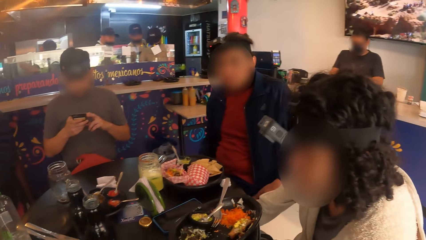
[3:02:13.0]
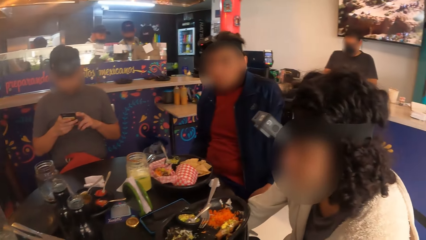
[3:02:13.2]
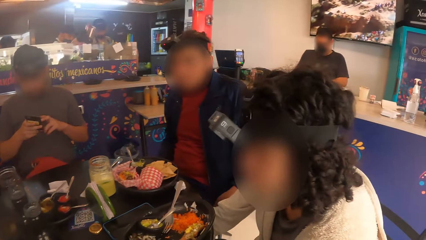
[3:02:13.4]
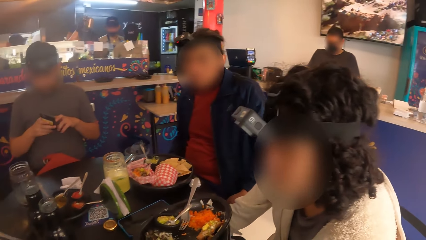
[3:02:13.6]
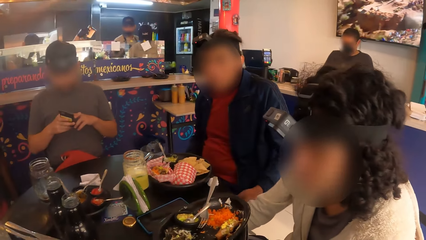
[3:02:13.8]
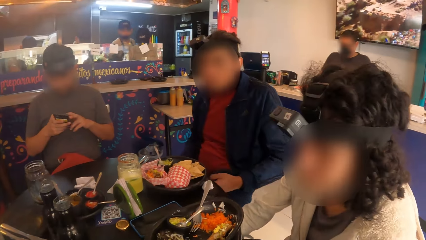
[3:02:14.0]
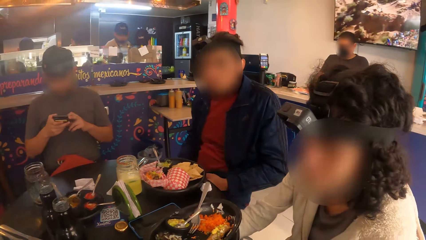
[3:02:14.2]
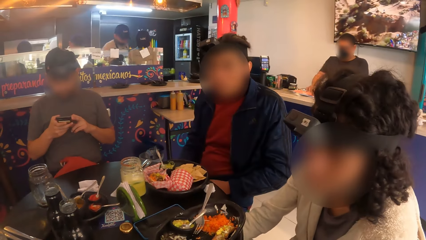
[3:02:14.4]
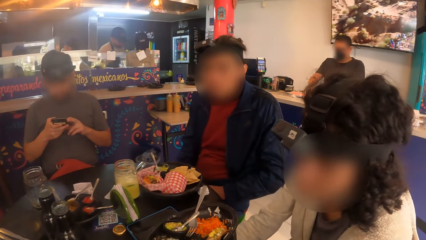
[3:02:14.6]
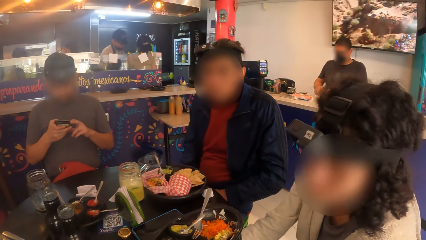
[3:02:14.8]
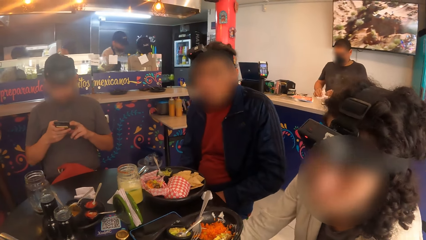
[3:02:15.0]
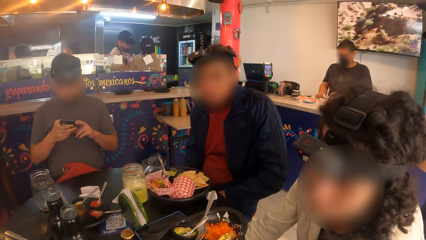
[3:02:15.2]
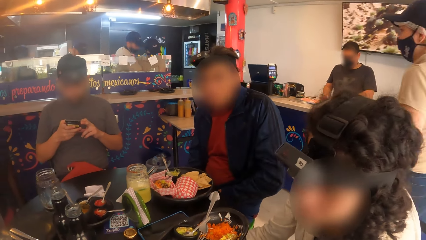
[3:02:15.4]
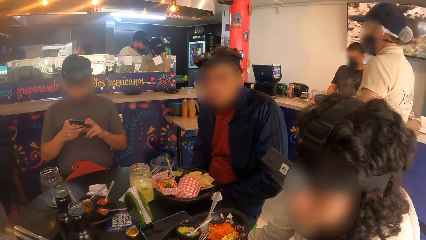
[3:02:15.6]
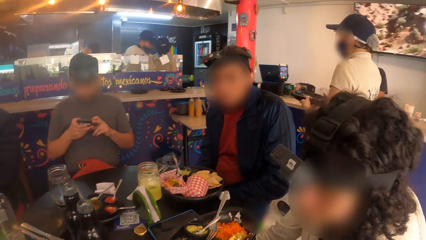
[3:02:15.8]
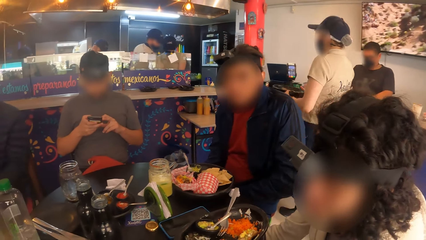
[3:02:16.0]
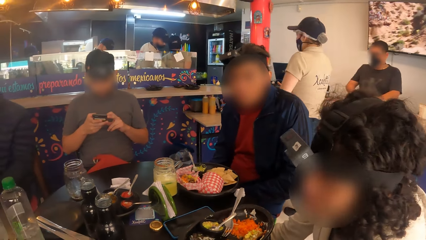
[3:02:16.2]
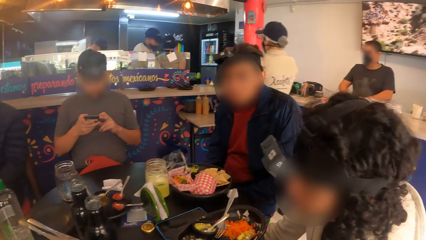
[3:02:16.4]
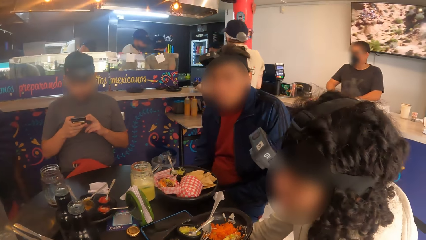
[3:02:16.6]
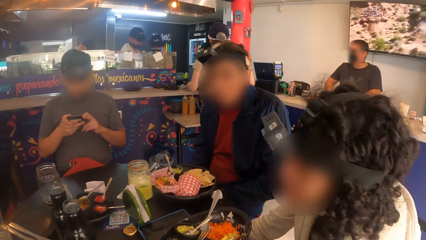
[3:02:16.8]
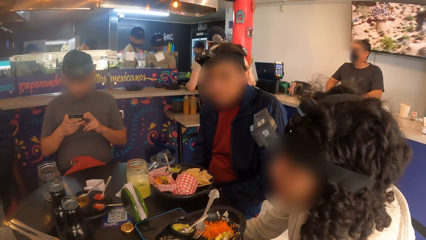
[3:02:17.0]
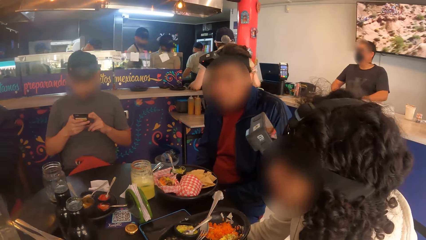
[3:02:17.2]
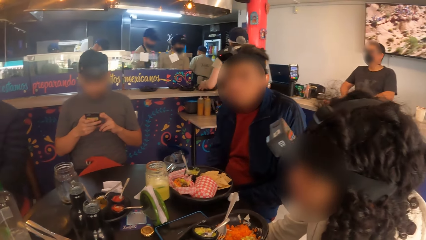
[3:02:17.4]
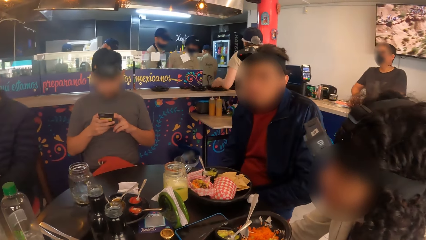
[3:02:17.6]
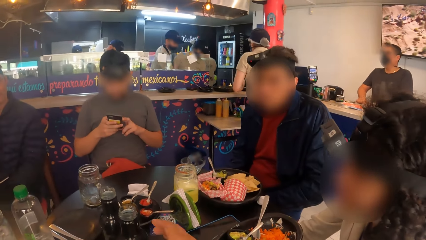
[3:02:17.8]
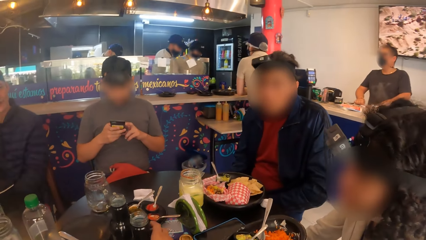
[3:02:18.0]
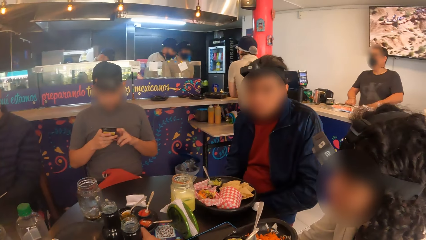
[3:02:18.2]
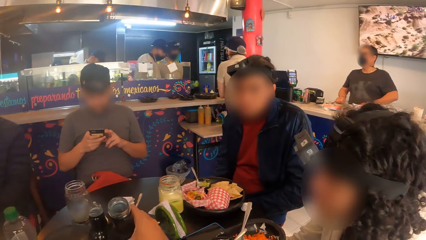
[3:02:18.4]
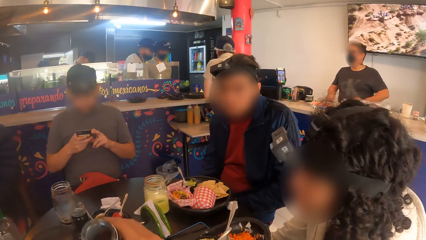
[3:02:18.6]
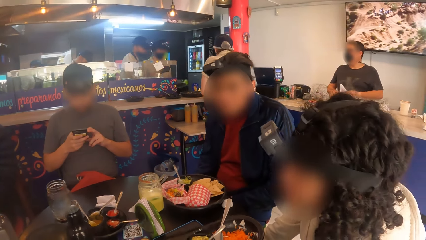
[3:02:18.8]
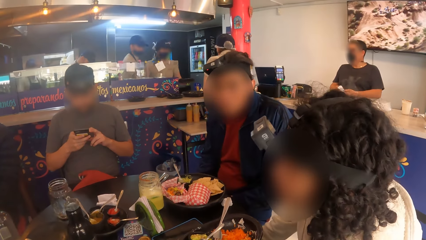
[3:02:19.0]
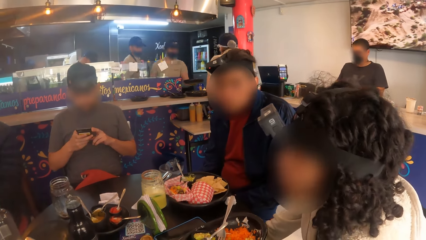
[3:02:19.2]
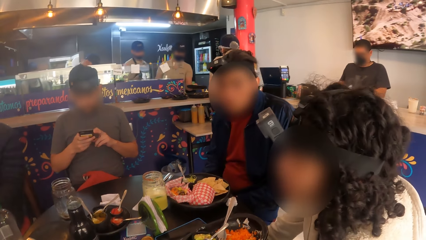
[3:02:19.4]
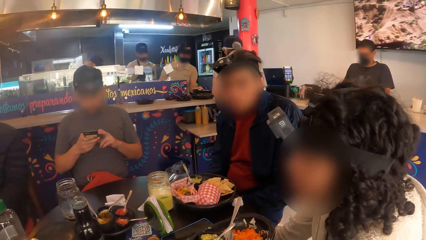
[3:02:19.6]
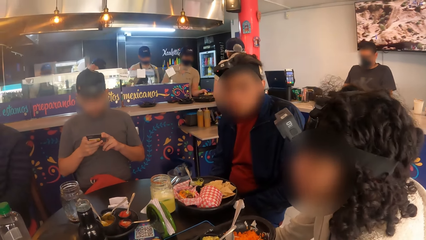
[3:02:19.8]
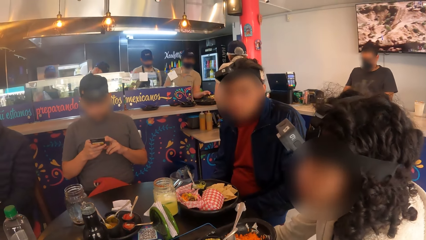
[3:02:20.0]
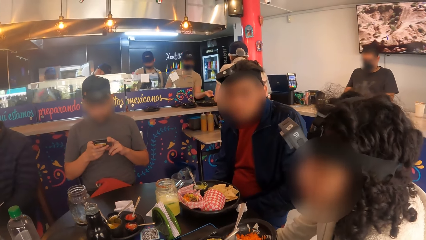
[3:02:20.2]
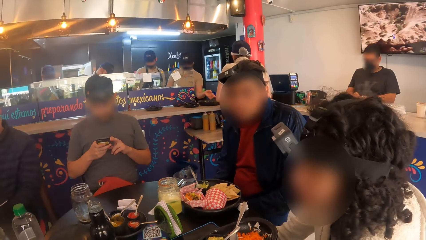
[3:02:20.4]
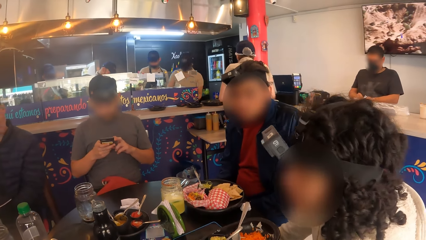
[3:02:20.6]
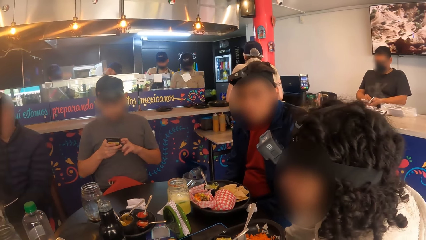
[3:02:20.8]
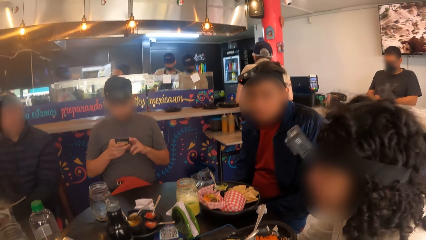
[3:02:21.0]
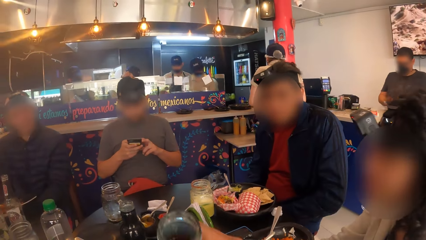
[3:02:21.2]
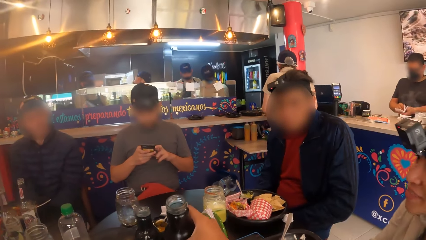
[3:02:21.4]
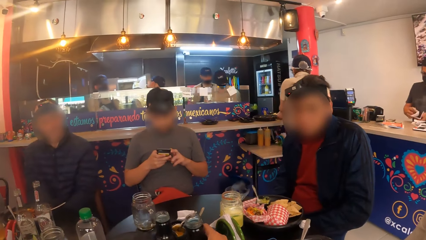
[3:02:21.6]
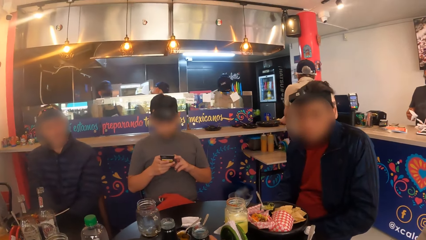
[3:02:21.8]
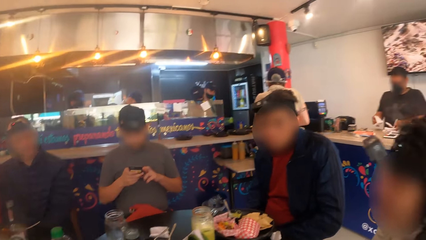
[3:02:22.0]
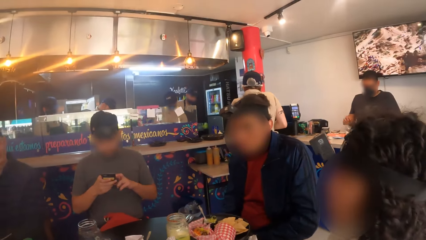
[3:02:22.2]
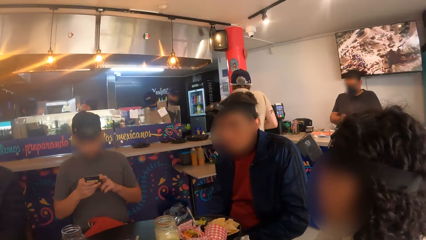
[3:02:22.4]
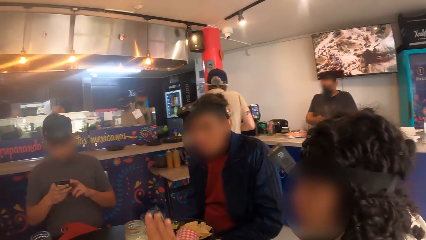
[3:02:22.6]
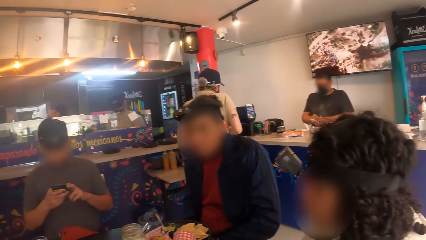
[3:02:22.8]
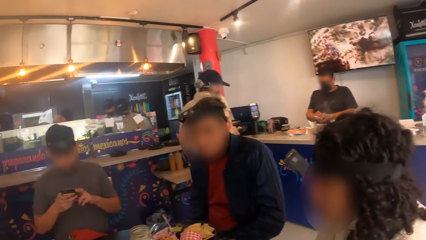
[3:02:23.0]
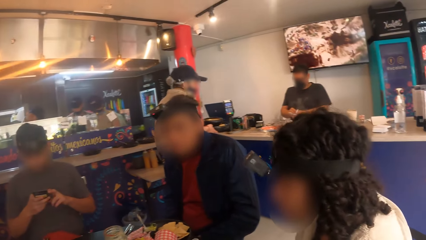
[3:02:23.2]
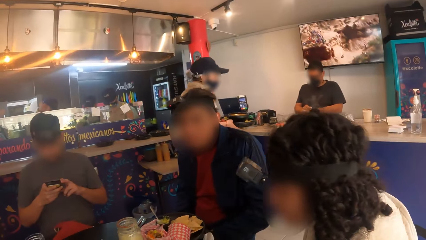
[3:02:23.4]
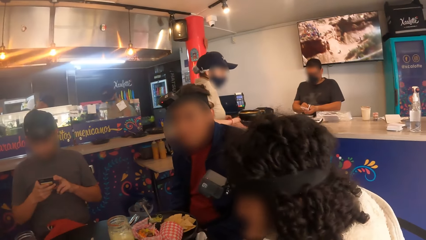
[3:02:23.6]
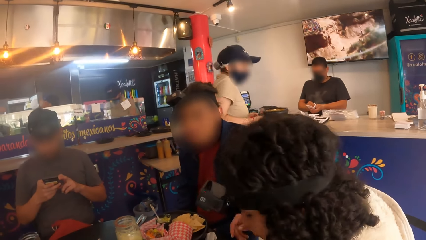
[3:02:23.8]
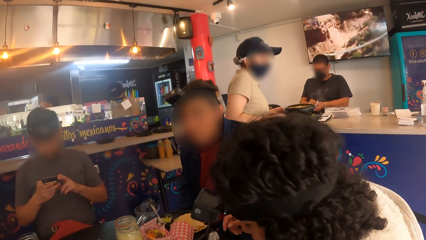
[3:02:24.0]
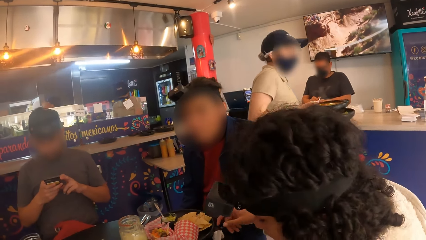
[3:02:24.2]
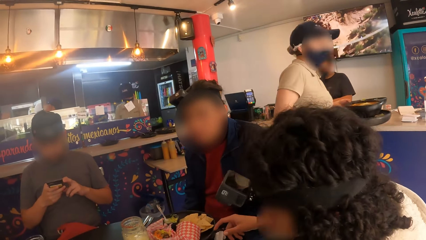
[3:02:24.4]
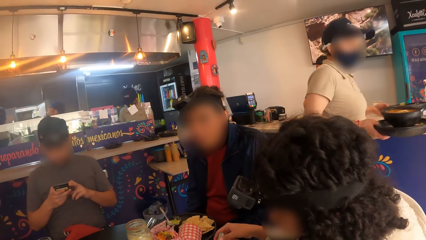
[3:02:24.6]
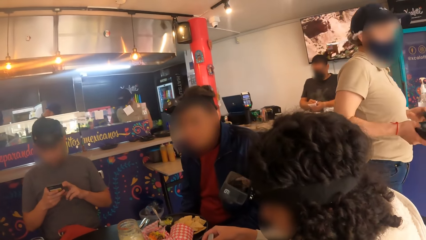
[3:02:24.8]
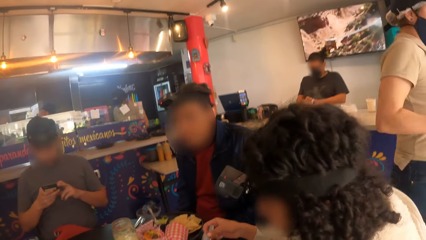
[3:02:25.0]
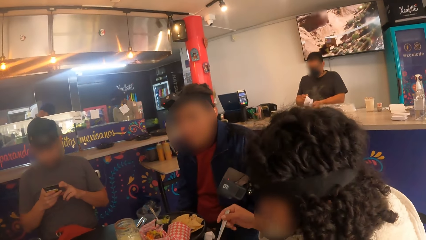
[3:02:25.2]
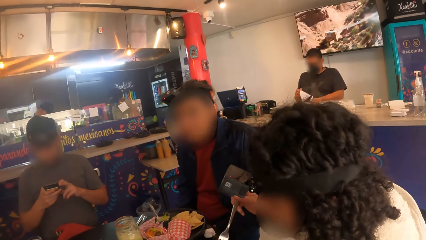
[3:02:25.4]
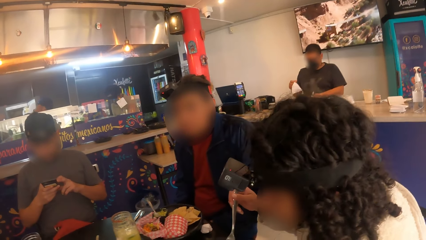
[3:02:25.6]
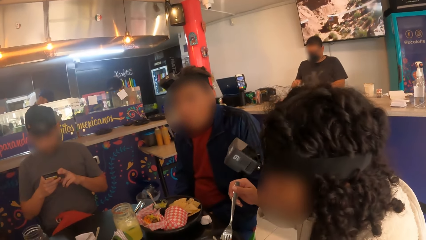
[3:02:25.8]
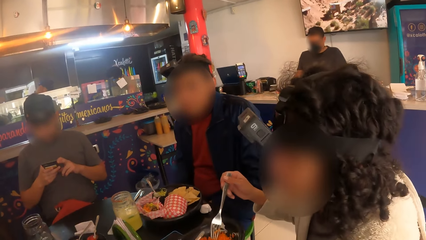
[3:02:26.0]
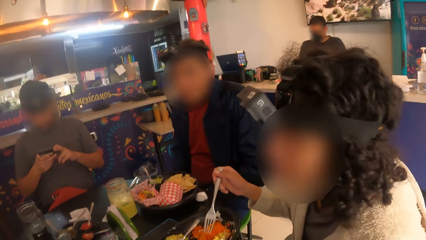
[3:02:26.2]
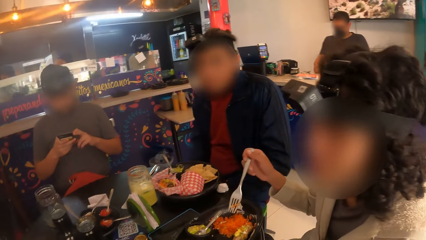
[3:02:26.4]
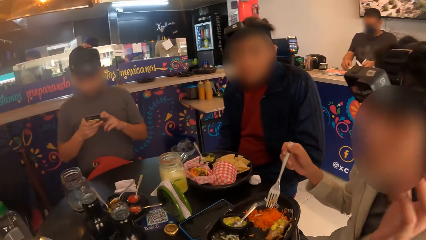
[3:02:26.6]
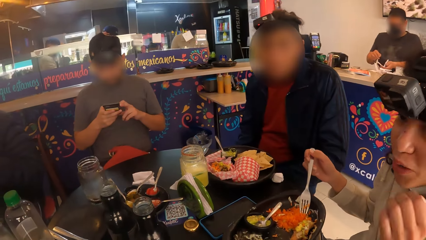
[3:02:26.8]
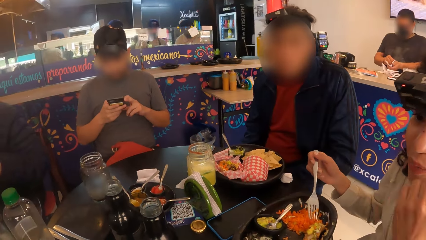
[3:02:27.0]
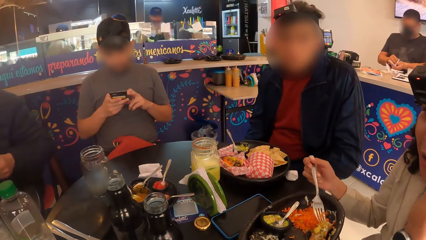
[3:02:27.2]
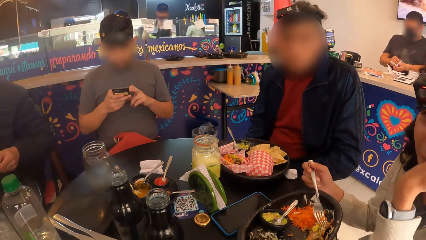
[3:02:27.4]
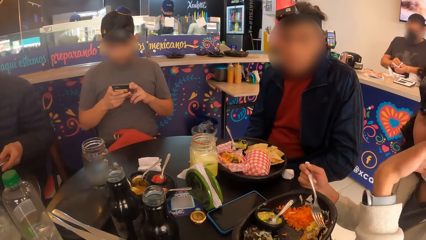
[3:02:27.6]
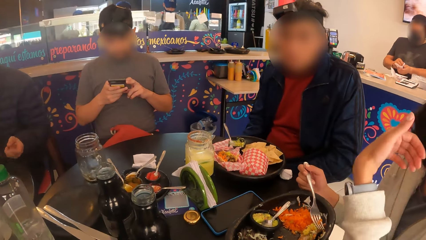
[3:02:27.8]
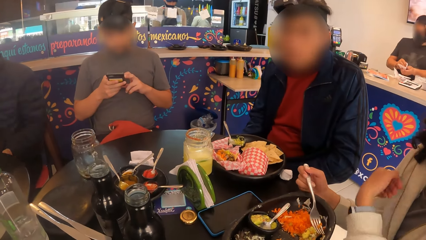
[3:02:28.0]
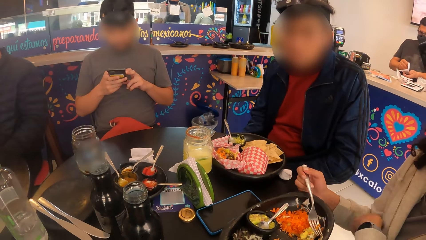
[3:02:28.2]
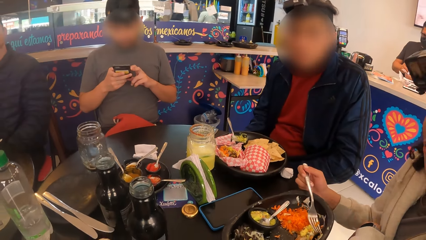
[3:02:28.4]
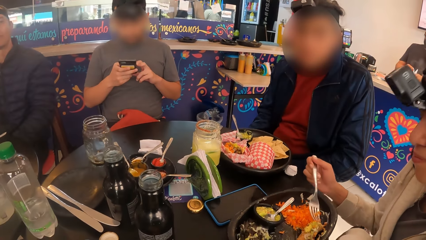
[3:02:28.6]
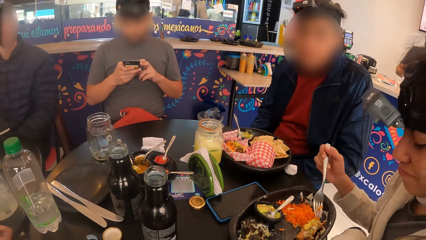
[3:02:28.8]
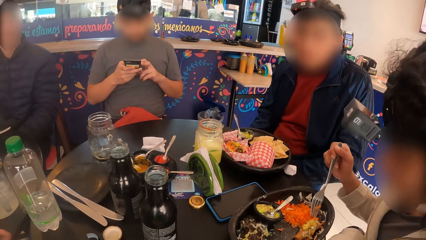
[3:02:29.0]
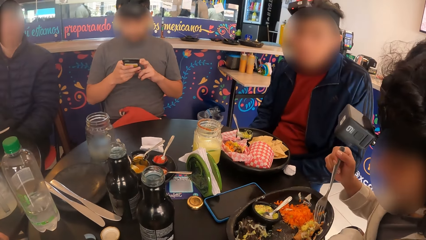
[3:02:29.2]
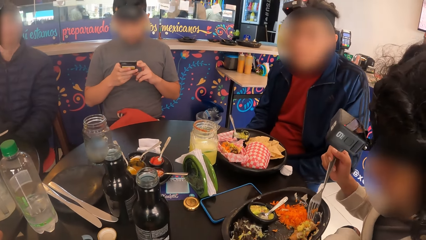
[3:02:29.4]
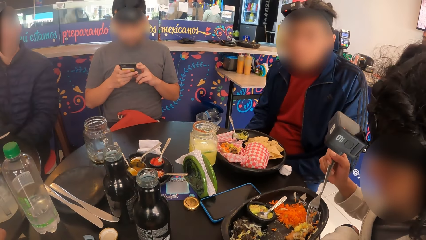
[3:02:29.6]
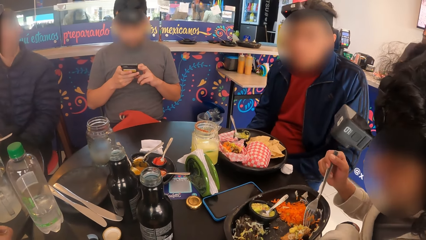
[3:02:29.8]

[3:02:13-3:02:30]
The camera wearer talks with the group. A lady uses a fork.
